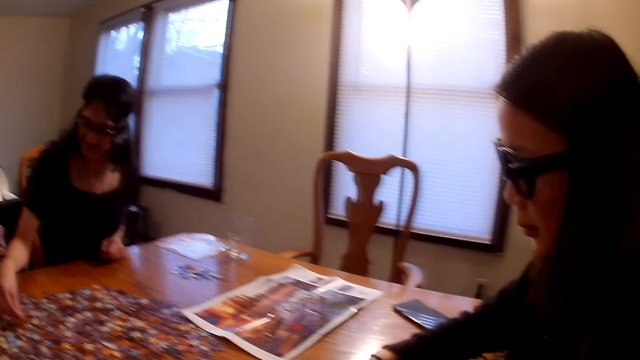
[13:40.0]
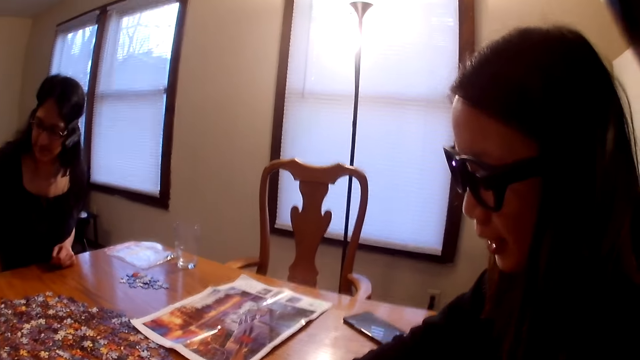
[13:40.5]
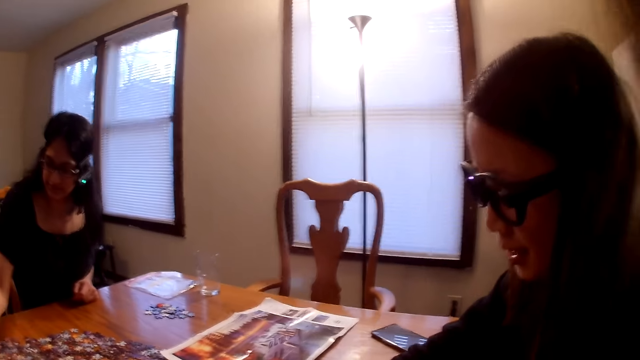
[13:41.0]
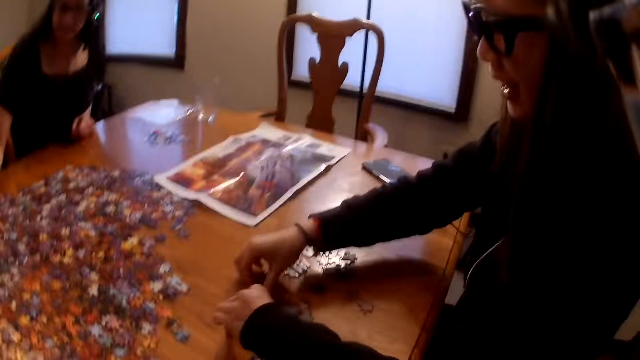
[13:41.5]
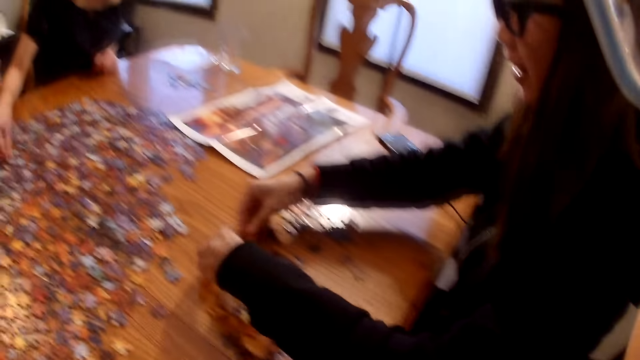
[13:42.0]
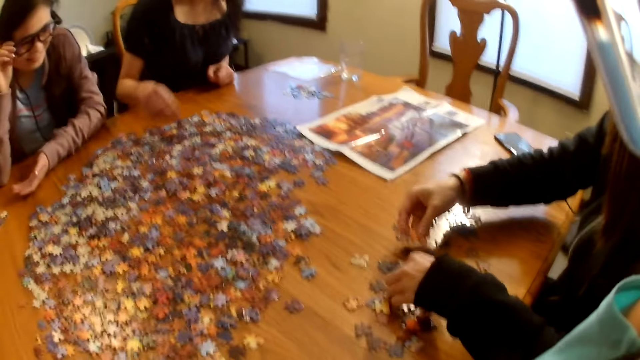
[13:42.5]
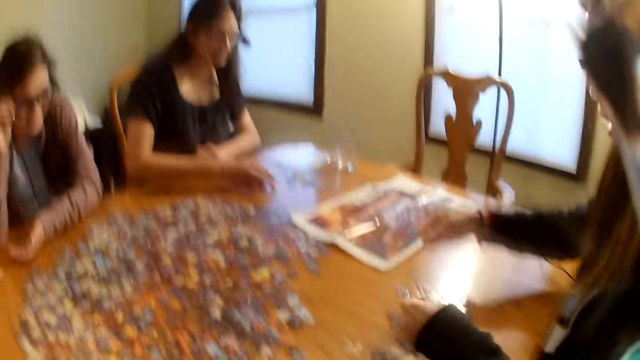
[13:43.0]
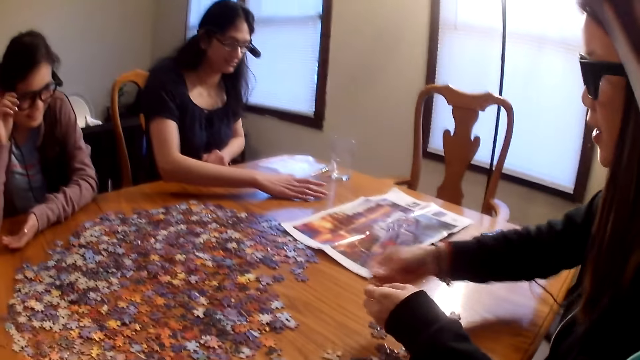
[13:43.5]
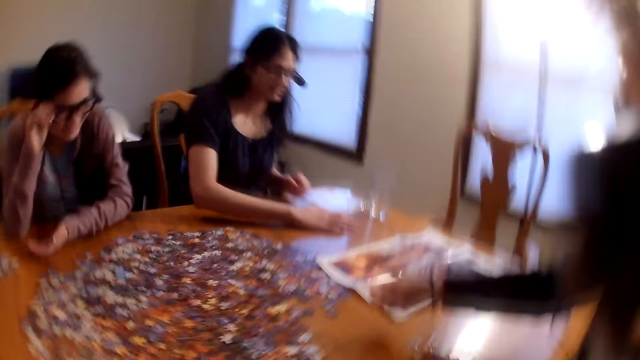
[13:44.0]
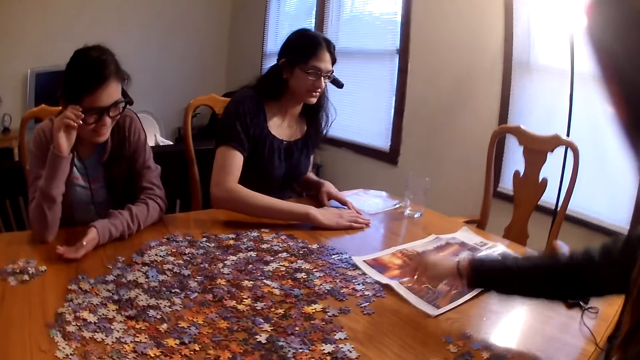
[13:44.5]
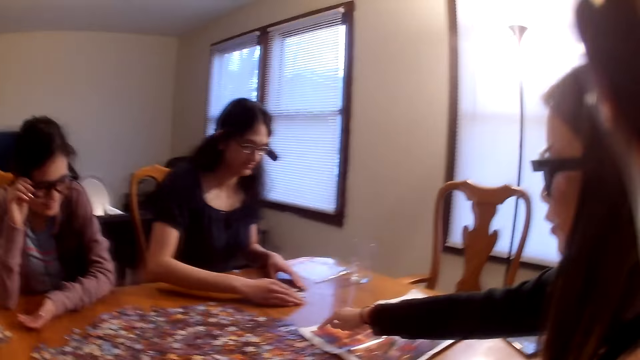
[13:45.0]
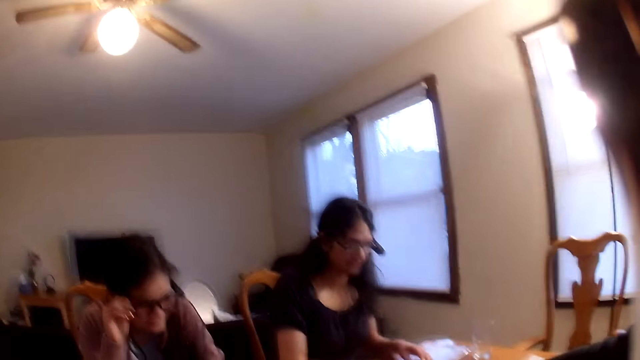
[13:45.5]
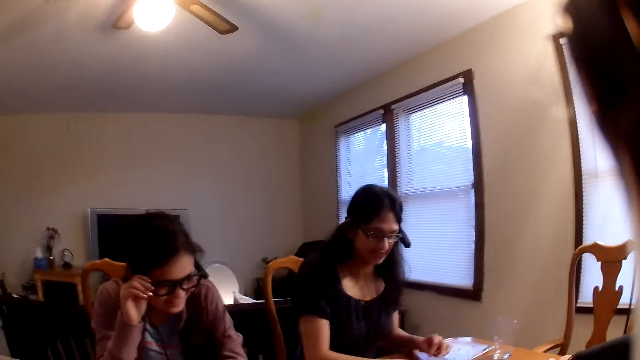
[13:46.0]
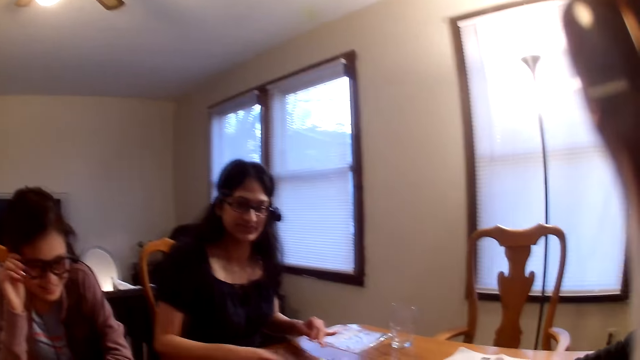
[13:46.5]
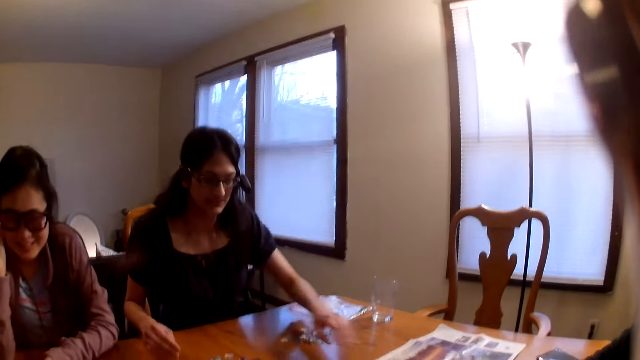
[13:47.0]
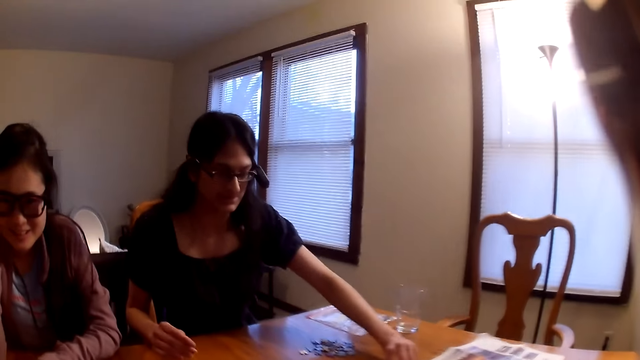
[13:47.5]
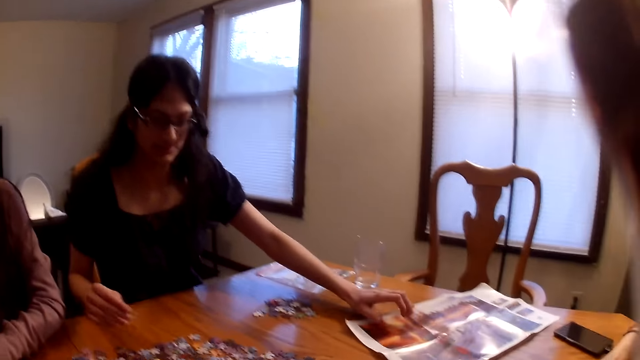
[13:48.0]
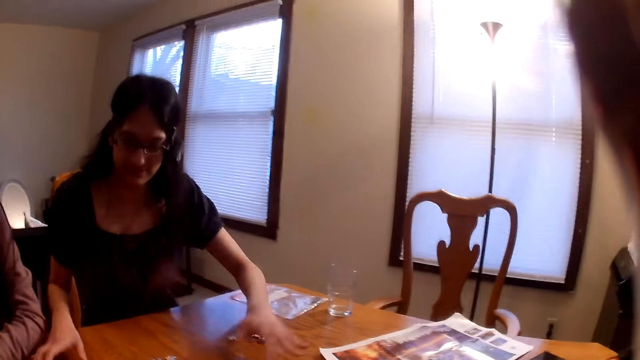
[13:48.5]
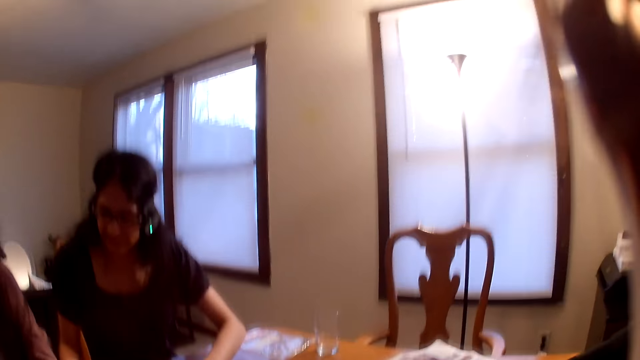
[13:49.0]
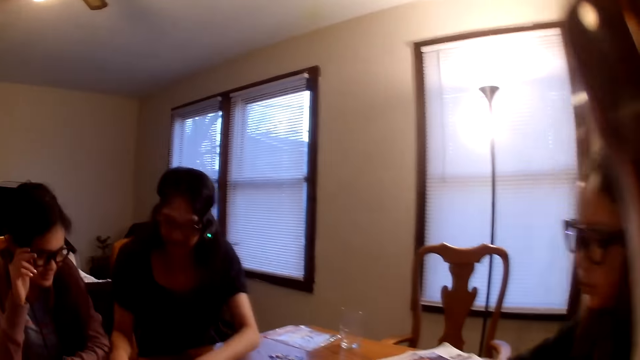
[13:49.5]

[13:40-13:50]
A woman moves the pieces on the table. Another woman picks a piece from the table and places the piece on the table. The camera wearer speaks.

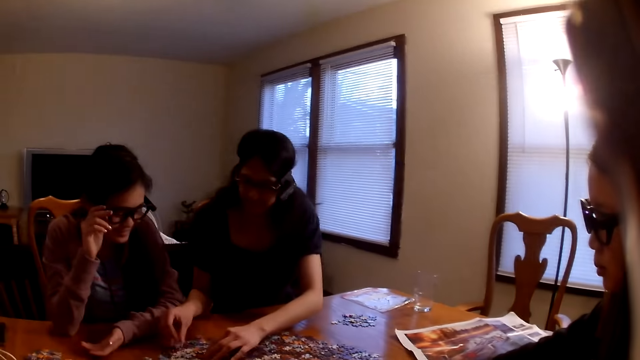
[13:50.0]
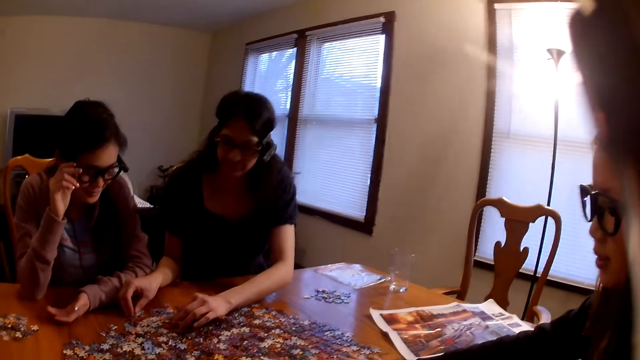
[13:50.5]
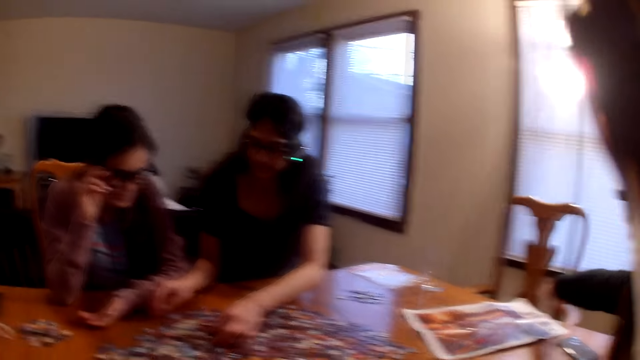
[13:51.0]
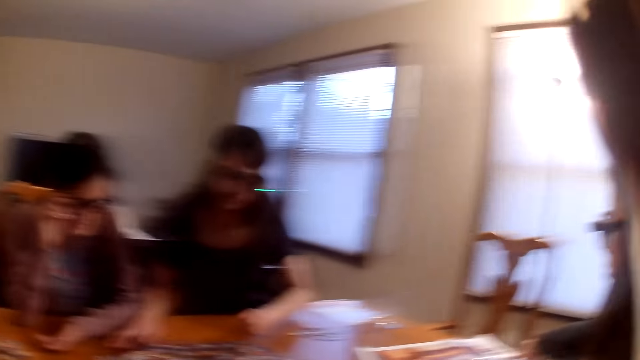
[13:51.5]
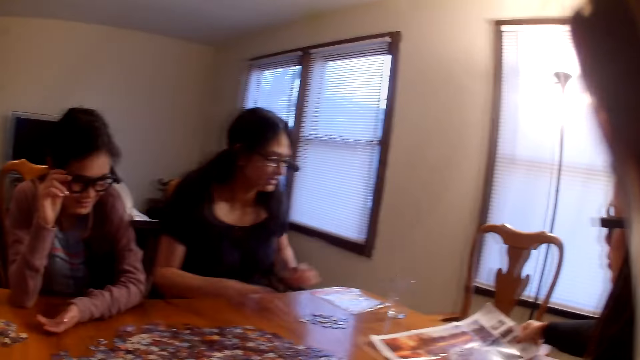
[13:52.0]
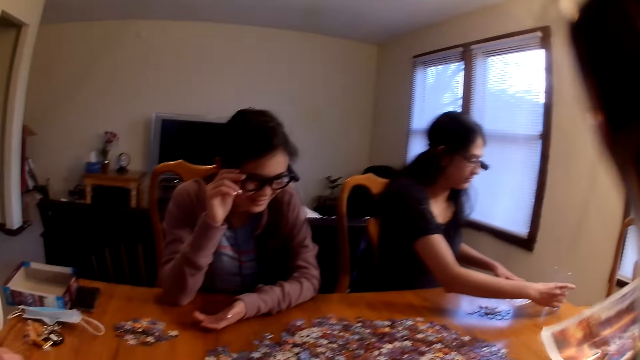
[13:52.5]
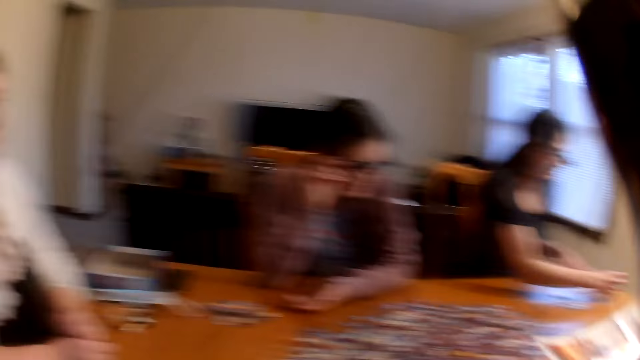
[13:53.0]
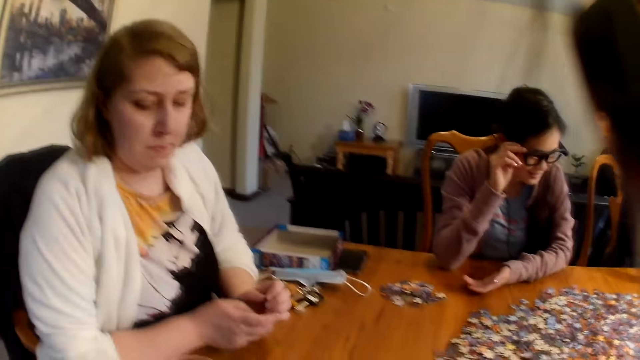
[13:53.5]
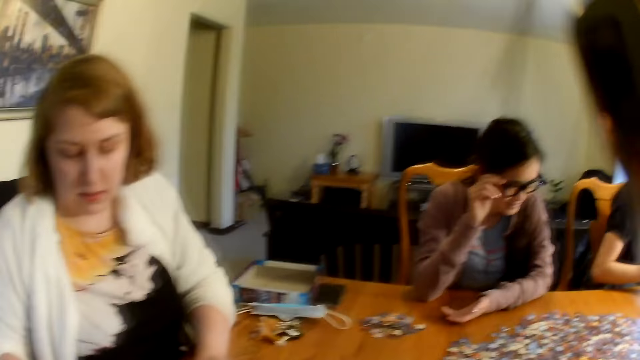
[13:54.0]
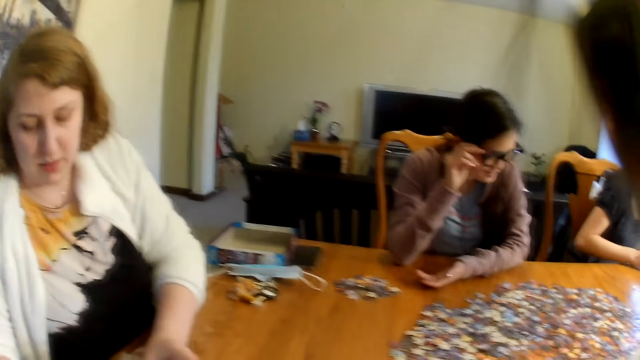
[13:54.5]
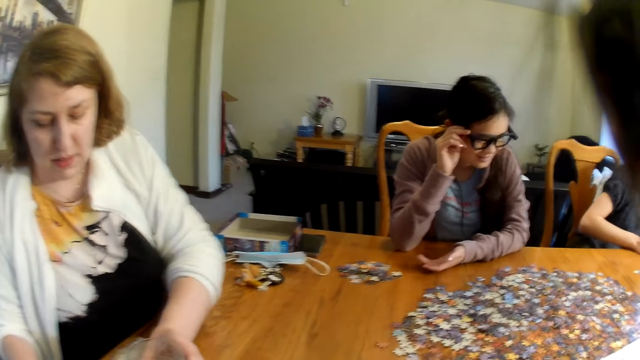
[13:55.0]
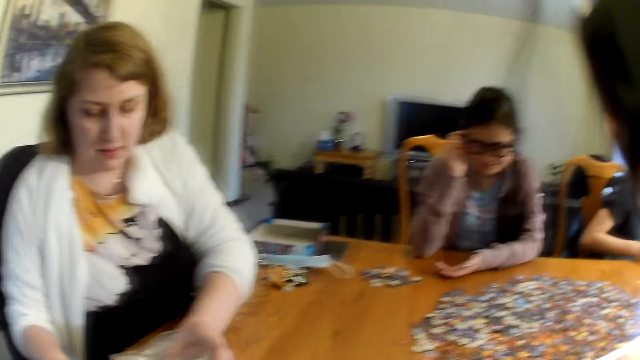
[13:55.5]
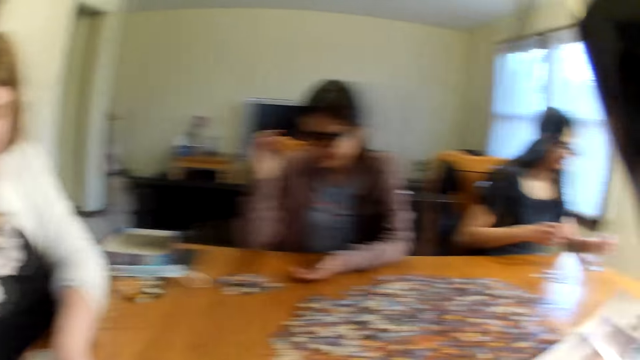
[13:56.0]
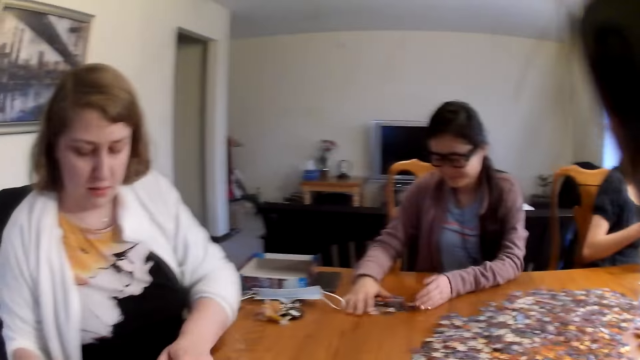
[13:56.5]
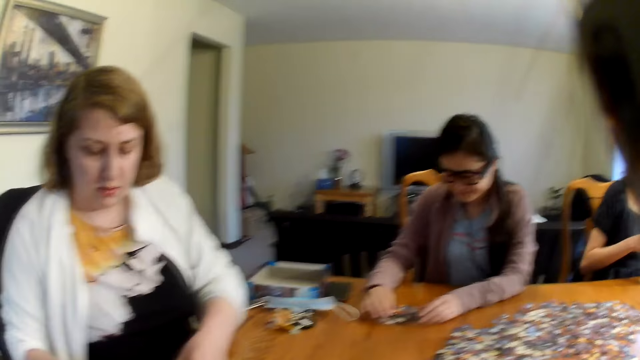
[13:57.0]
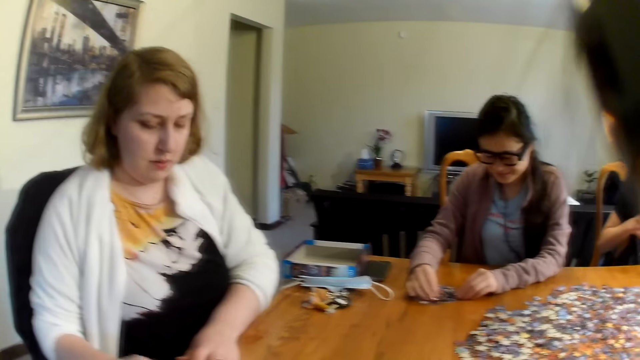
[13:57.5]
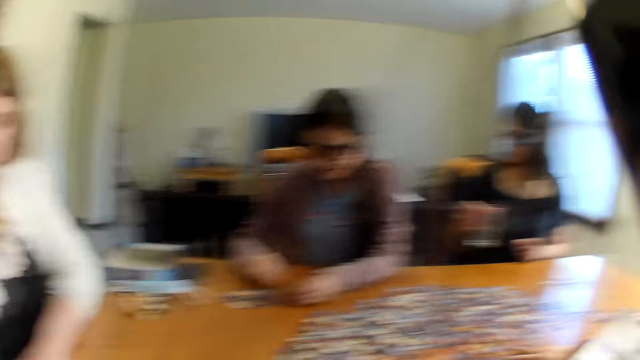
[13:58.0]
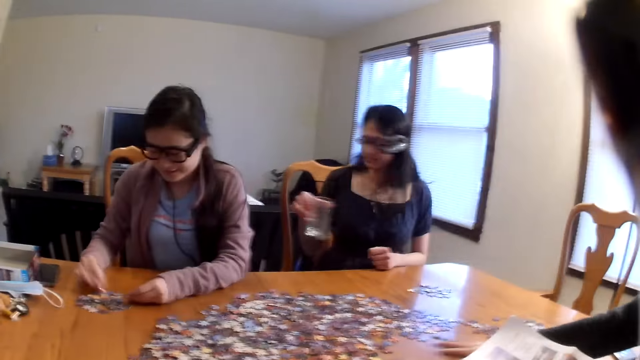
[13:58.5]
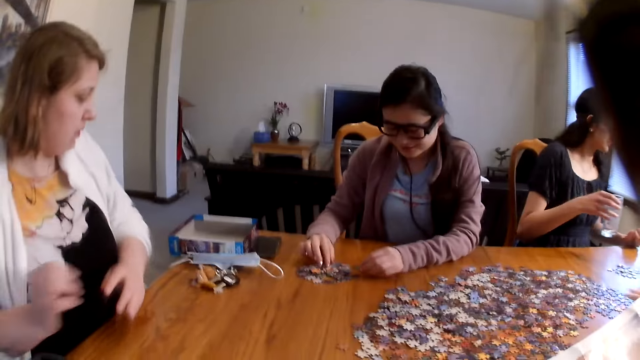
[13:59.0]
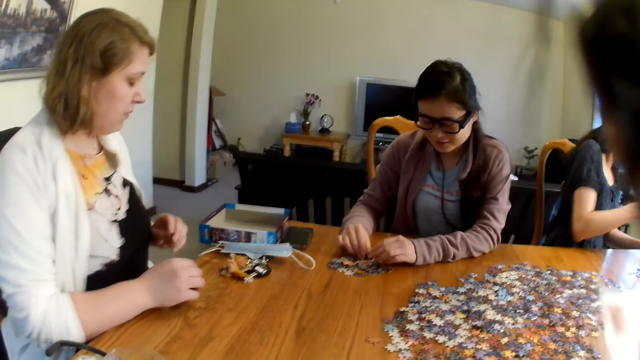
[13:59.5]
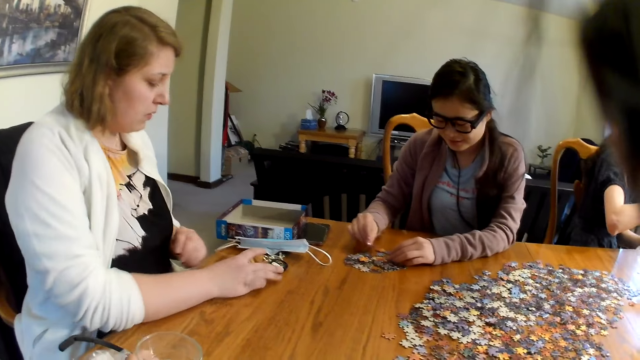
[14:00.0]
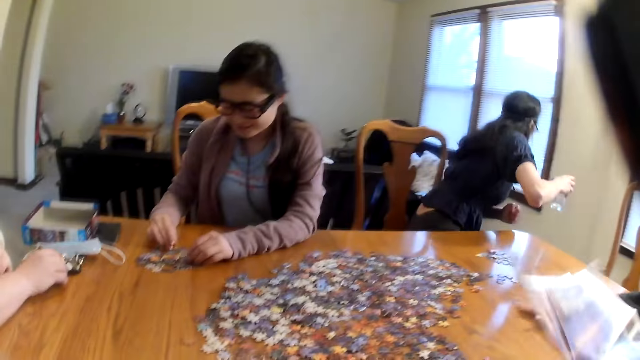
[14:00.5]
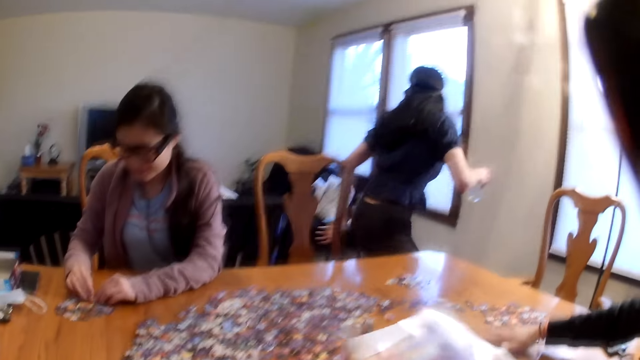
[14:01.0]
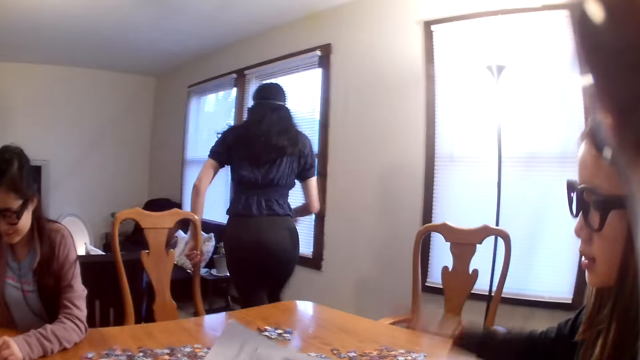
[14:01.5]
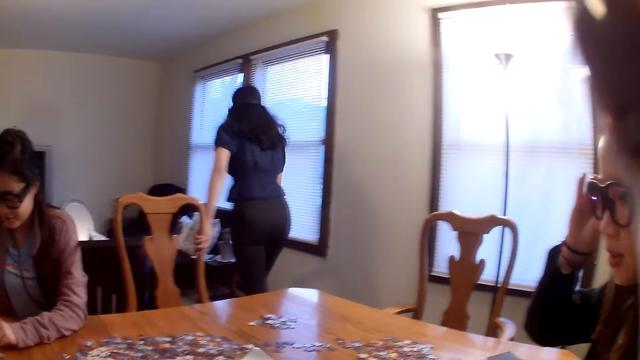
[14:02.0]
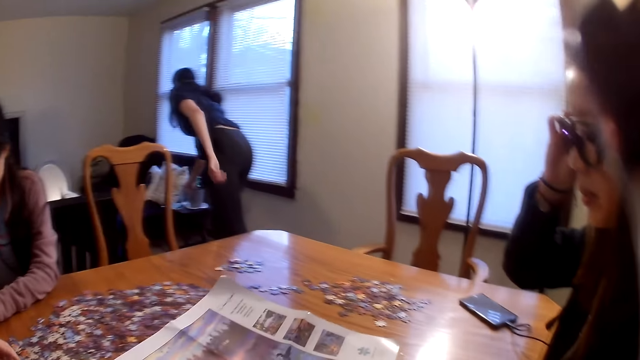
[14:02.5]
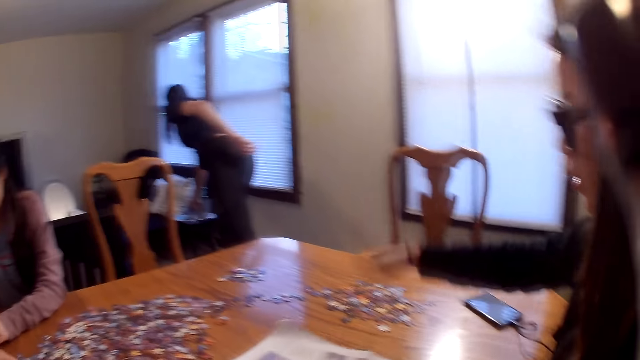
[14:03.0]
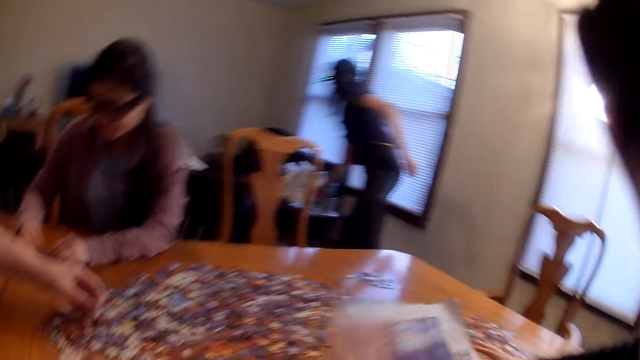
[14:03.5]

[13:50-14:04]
A woman moves the piece on the table. The camera wearer looks around. A man moves the pieces on the table. The camera wearer speaks.
